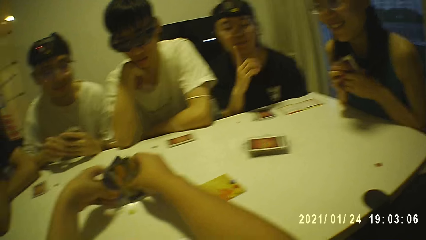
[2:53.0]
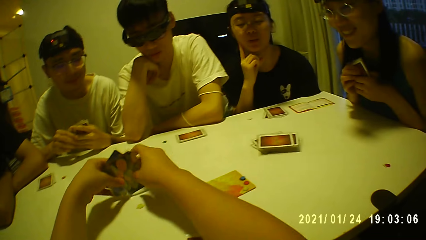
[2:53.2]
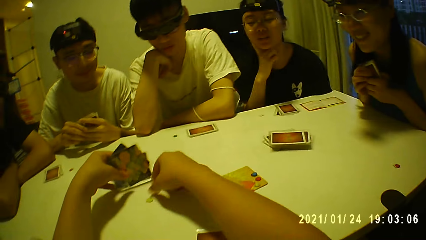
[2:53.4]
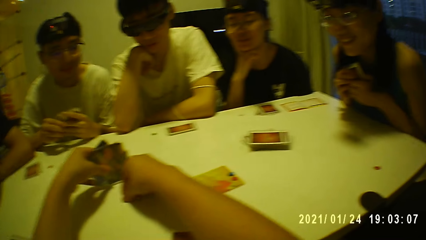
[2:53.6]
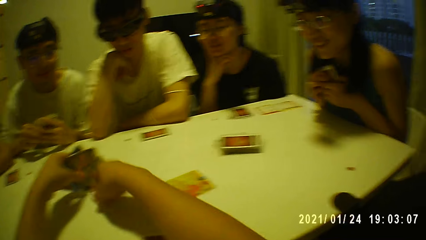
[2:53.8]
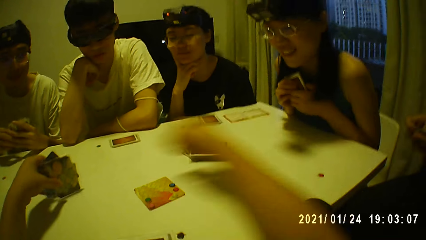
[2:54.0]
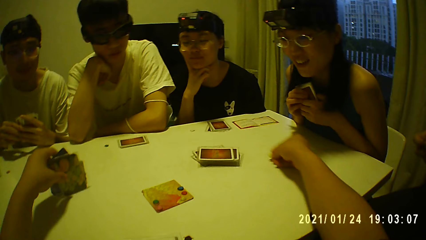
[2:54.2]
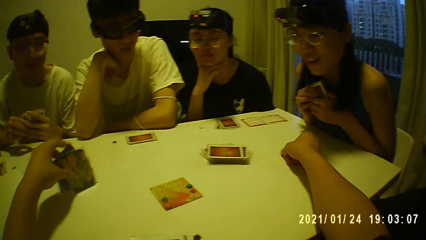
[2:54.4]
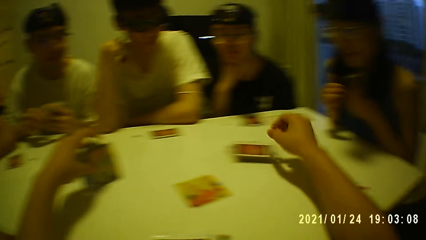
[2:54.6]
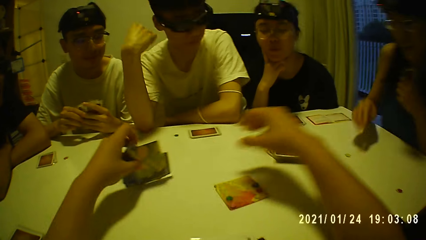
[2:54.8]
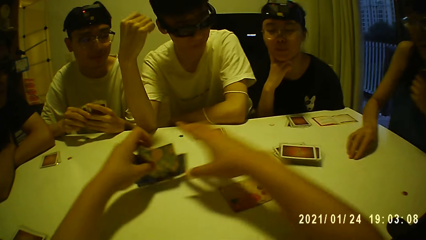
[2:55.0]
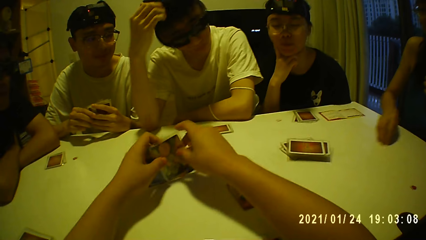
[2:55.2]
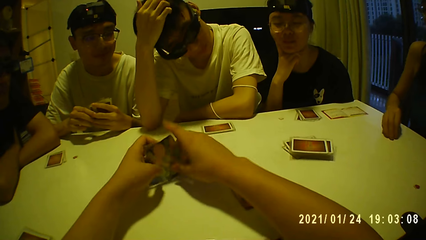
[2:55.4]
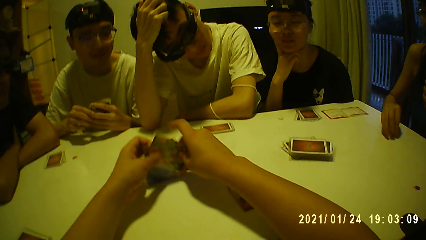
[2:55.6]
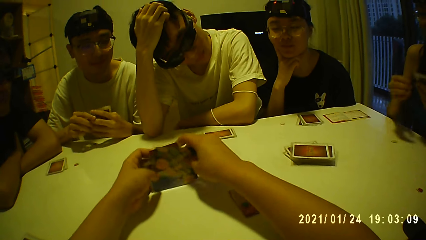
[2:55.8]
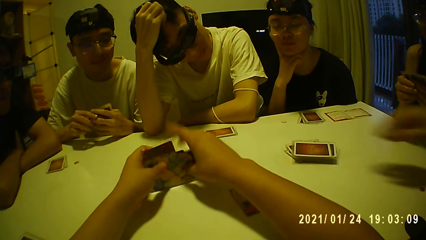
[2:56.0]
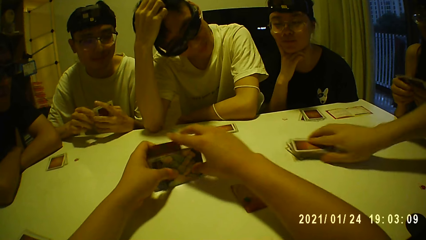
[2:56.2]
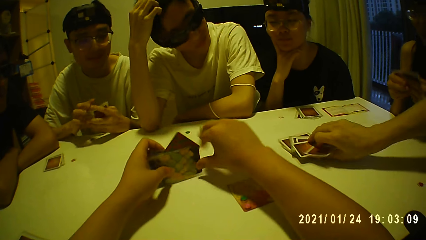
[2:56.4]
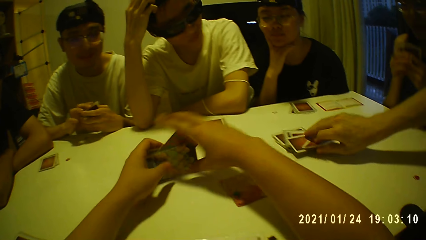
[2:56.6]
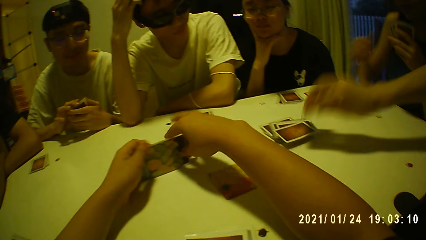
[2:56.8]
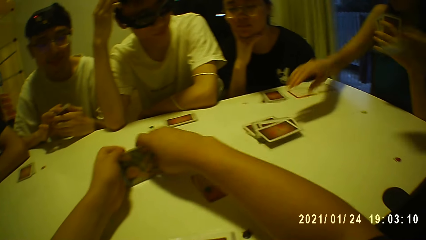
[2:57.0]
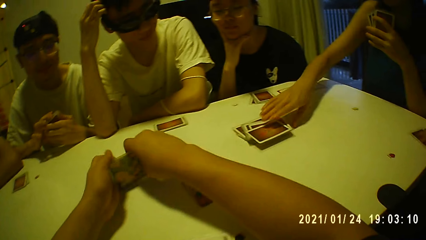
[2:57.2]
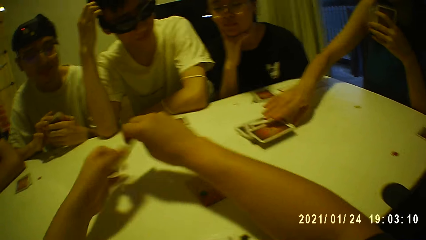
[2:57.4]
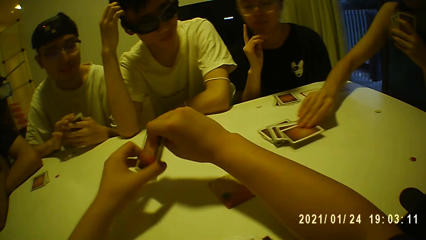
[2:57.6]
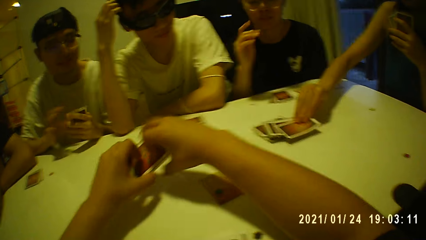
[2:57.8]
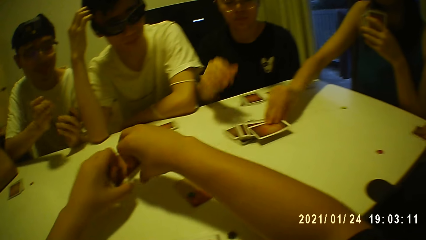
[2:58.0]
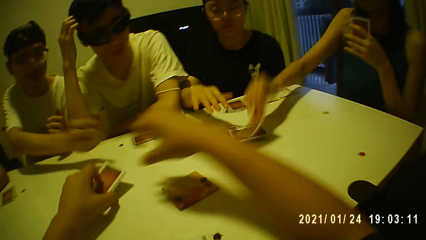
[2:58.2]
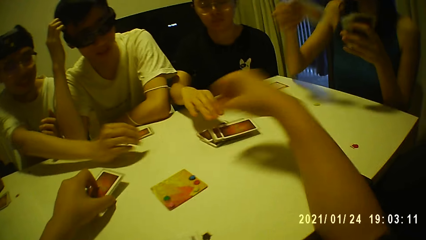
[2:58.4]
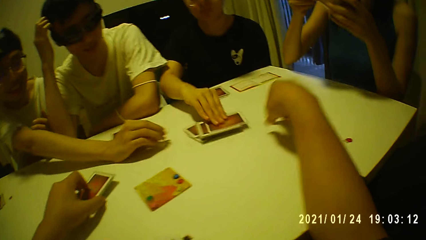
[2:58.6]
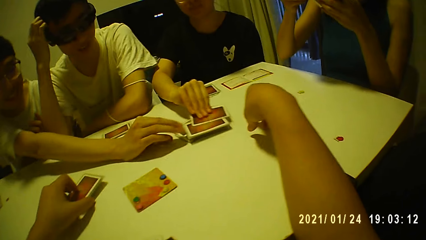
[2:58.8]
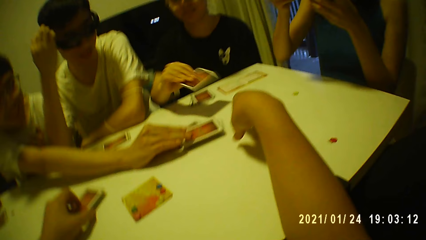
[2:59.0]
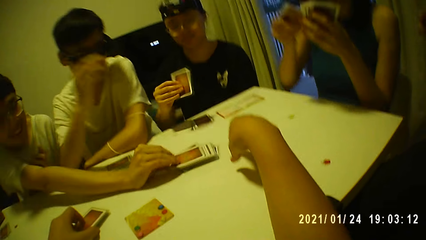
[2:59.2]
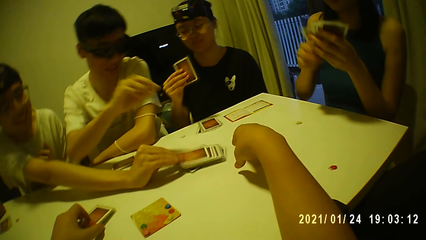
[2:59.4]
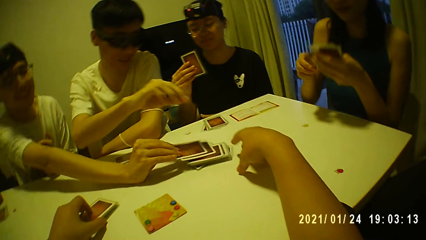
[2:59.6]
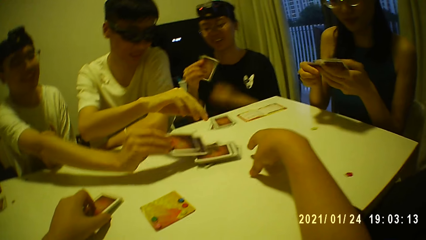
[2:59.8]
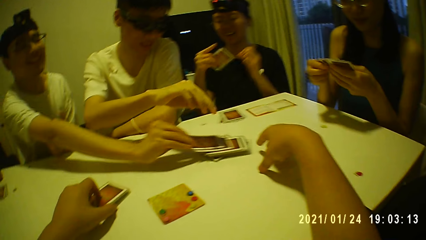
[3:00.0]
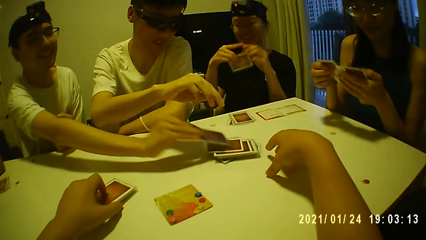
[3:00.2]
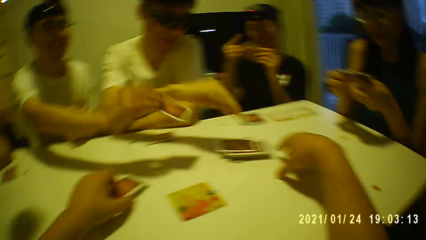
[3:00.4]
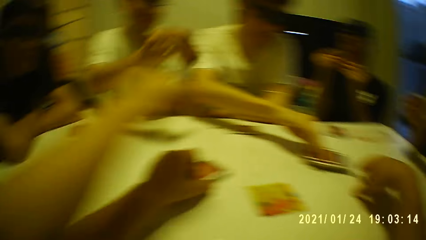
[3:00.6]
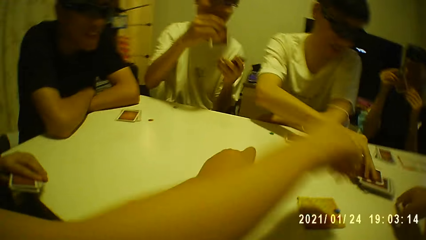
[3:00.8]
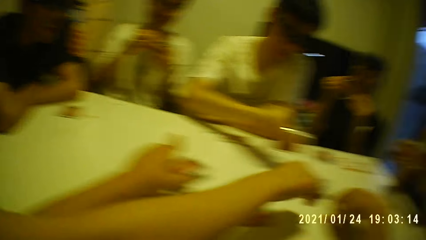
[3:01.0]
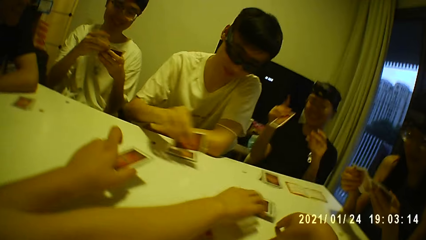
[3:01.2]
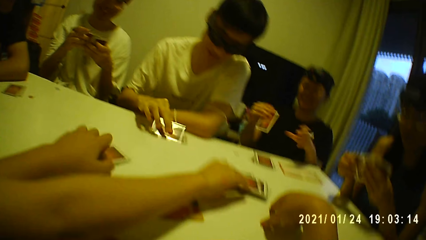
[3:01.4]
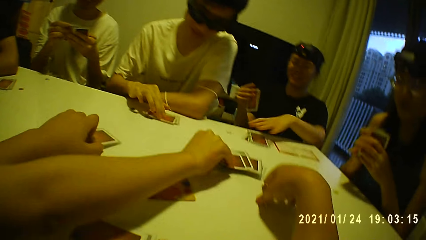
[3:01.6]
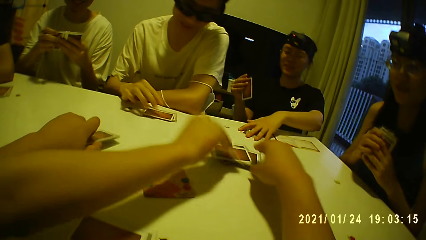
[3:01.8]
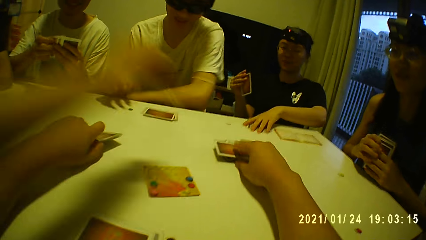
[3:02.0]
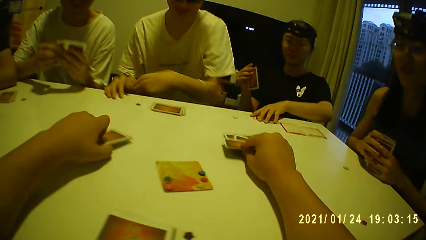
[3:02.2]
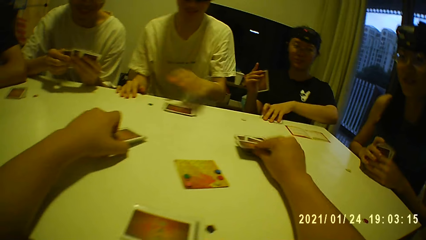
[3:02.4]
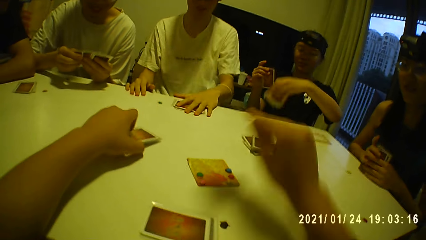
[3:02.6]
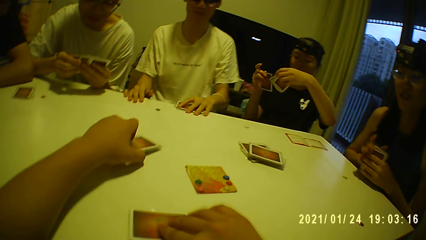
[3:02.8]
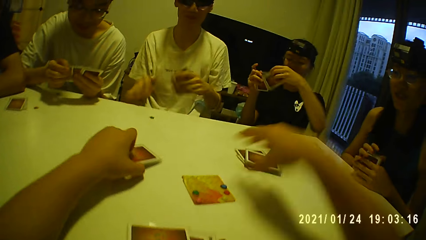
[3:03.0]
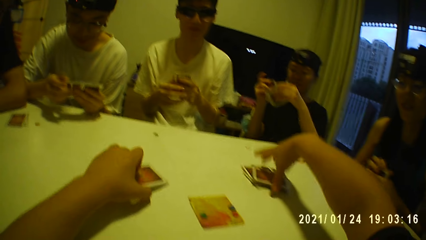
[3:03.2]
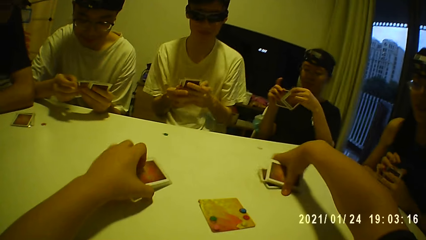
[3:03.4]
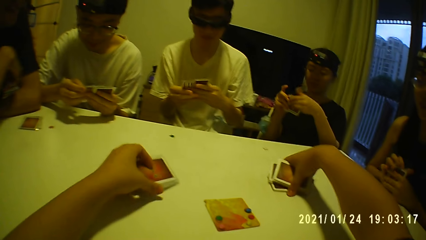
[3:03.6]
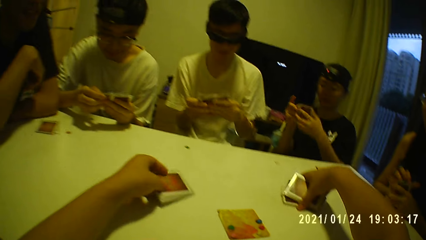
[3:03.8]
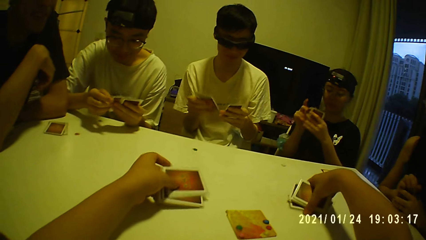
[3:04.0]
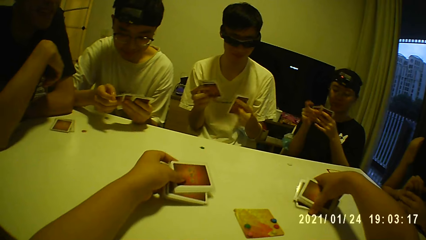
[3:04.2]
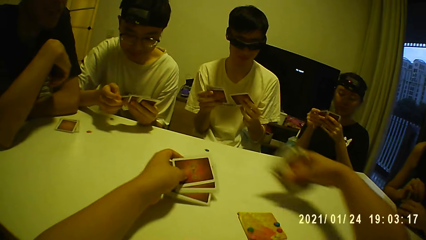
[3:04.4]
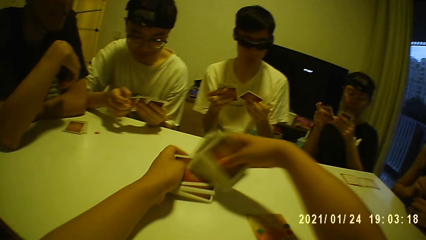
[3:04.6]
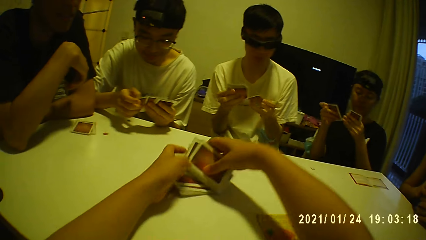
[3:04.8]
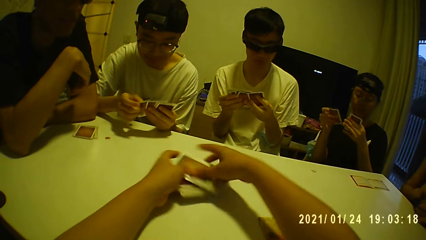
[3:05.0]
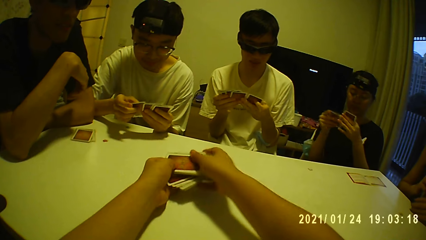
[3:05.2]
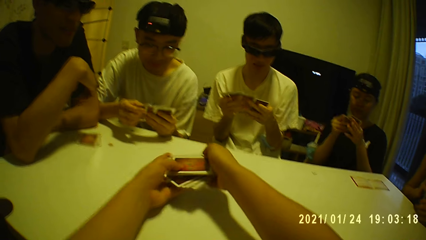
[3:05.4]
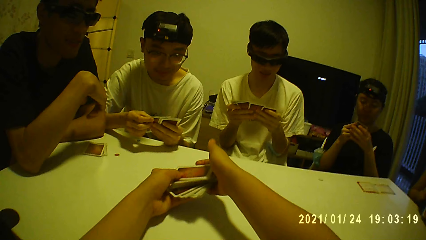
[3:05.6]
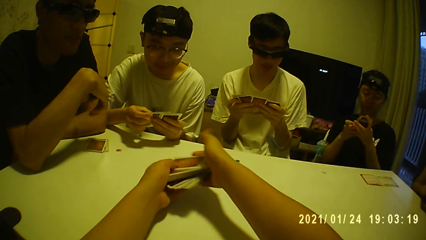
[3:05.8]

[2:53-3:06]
The camera wearer moves a card token from a spot on the table toward a woman. The woman adjusts the token on the table with her right hand. The camera wearer arranges the cards. A man picks a card from the deck of cards on the table with his right hand. The woman picks a card from the deck of cards on the table with her right hand. Another man picks a card from the deck of cards on the table with his right hand. Another man picks a card from the deck of cards on the table with his right hand. Another man picks a card from the deck of cards on the table with his right hand. The woman holds the deck of cards with both hands. Another woman picks a card from the deck of cards on the table with her right hand. The third man holds the deck of cards with both hands. The camera wearer picks a card from the deck of cards on the table with his right hand. The fourth man picks a deck of cards from the table with his right hand. The camera wearer picks the deck of cards on the table with his right hand. The fourth man holds the deck of cards in both hands. The camera wearer puts the deck of cards in his right hand with the deck of cards in his left hand.

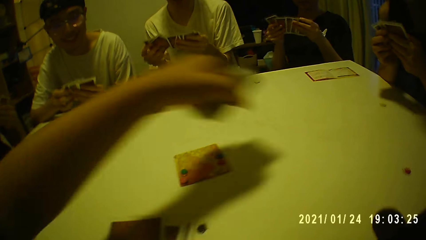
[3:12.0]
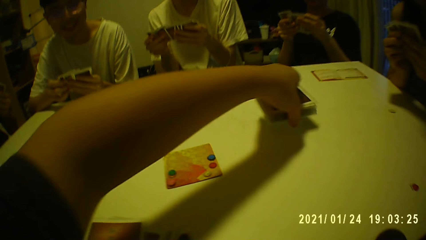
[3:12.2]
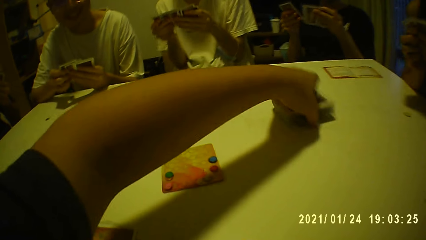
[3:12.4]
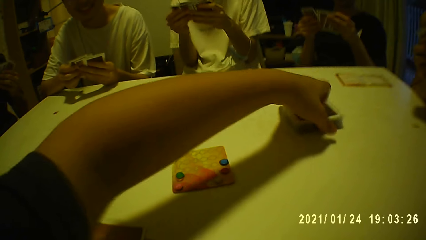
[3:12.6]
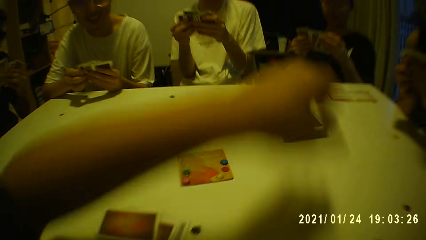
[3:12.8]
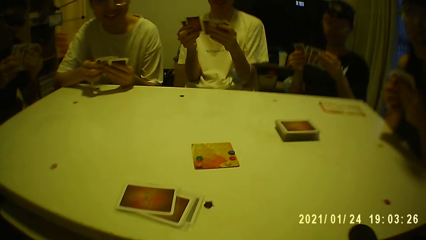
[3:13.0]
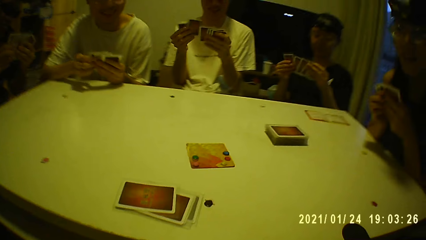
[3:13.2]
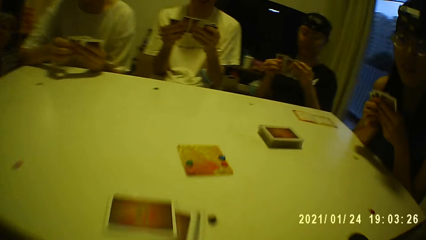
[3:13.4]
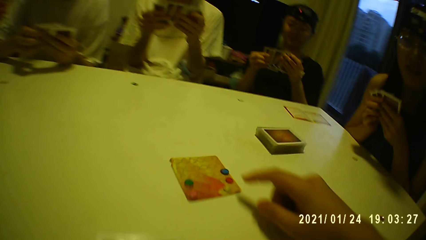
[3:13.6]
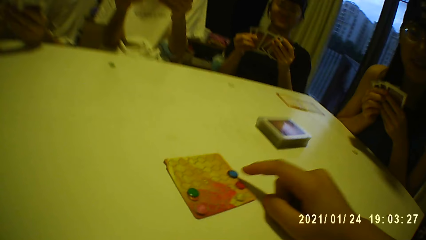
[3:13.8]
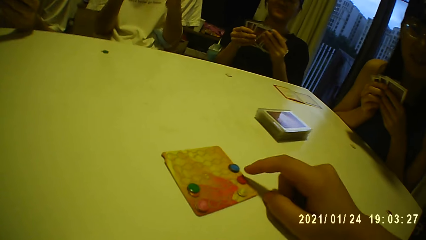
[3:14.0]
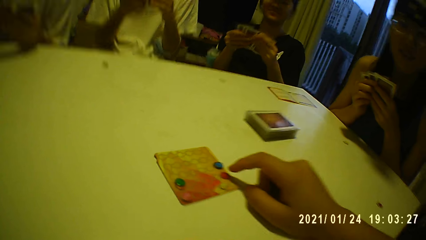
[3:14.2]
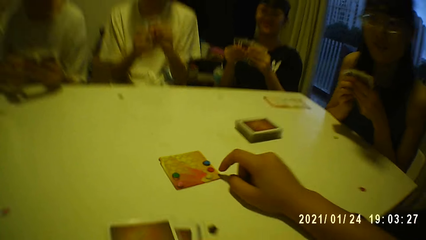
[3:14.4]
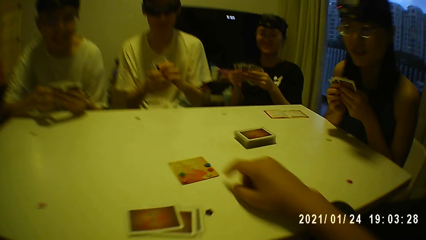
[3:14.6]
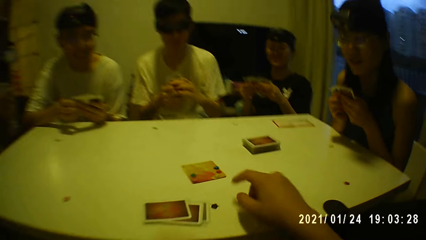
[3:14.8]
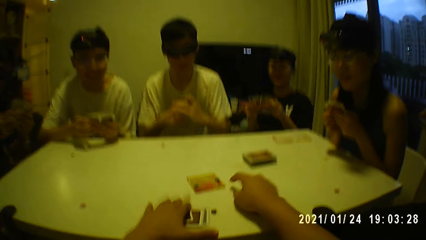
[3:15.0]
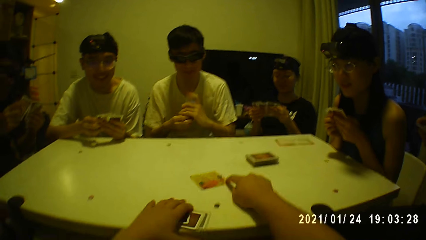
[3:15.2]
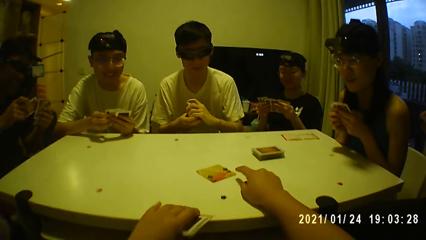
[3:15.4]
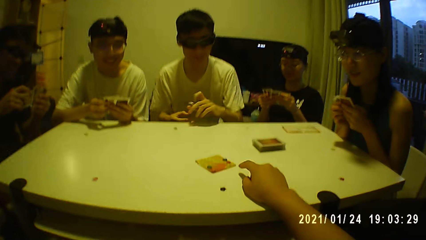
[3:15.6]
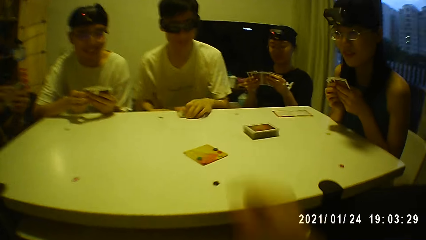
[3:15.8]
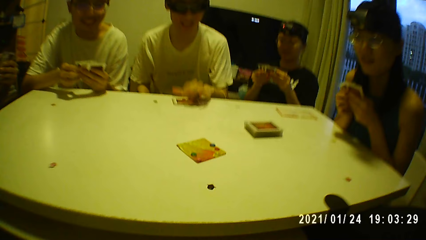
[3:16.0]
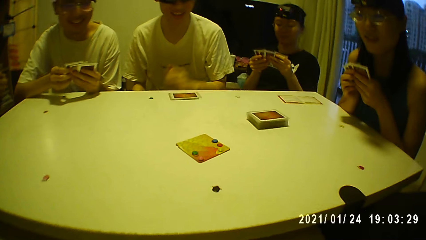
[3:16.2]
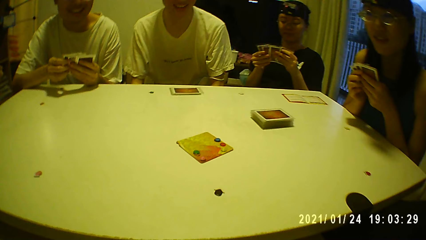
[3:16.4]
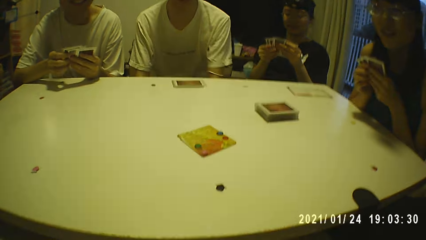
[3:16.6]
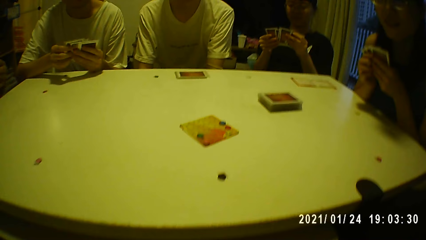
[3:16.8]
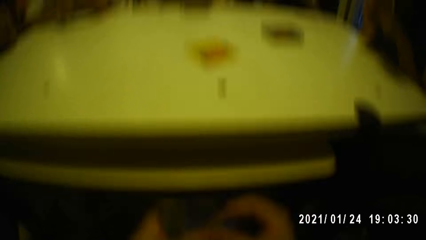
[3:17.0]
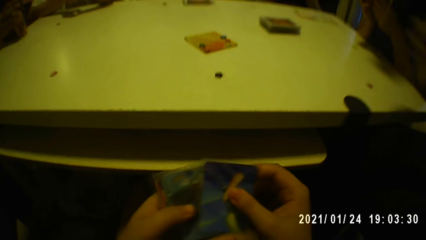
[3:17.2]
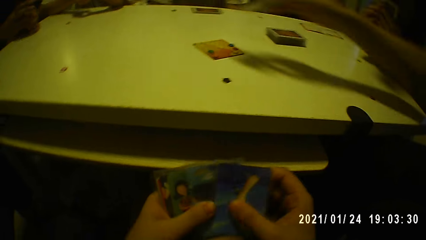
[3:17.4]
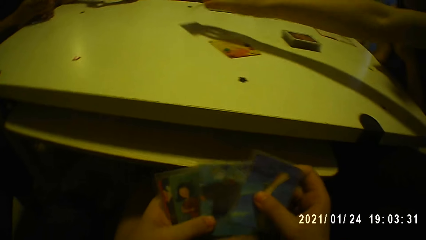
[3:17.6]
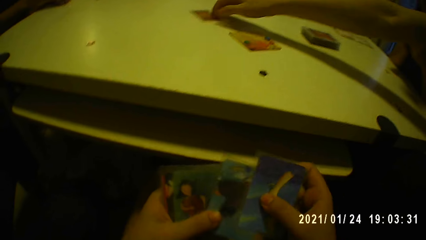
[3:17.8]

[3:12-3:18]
The camera wearer puts the deck of cards on the table with his left hand. He puts his right hand on the table. He picks a deck of cards from the table with his left hand. He takes his right hand off the table. He spreads the deck of cards in both hands.
